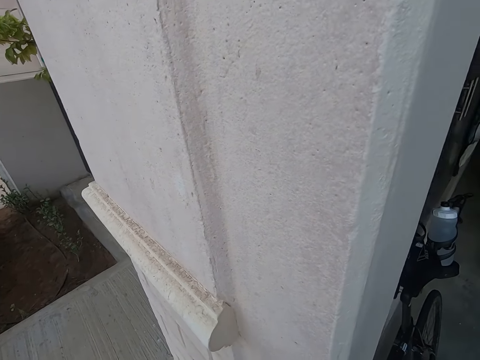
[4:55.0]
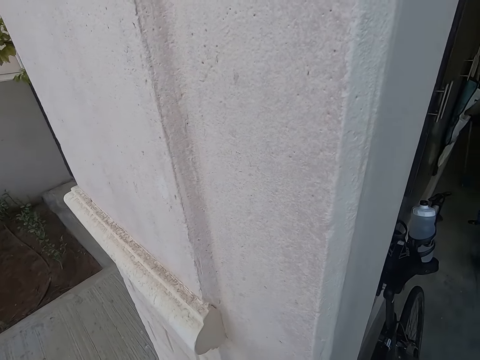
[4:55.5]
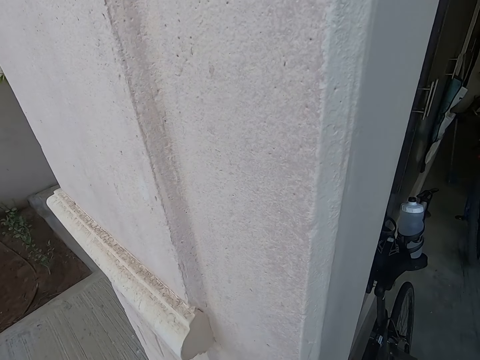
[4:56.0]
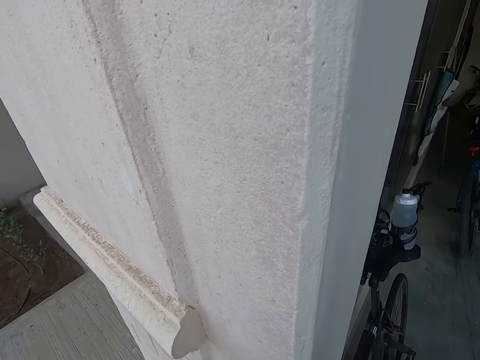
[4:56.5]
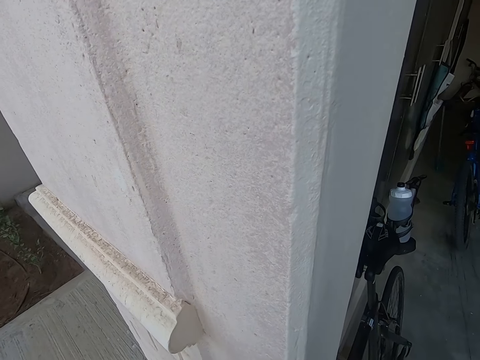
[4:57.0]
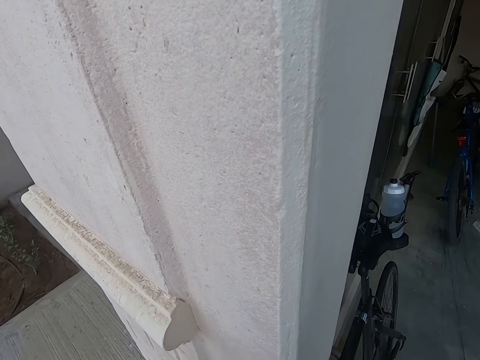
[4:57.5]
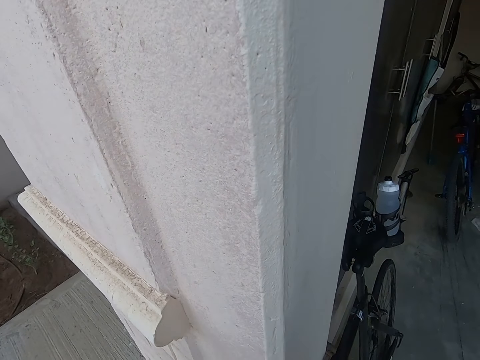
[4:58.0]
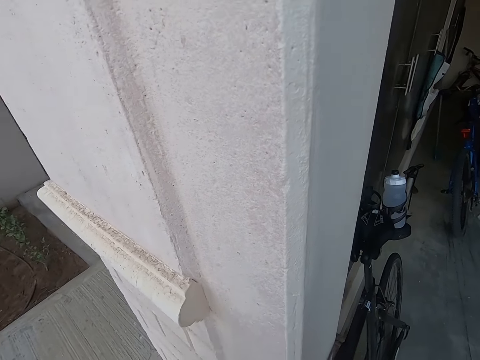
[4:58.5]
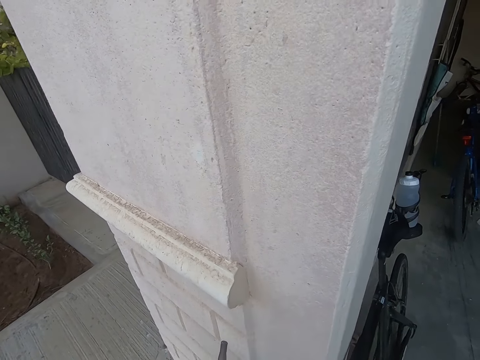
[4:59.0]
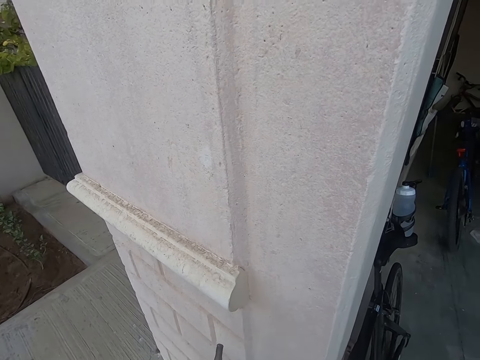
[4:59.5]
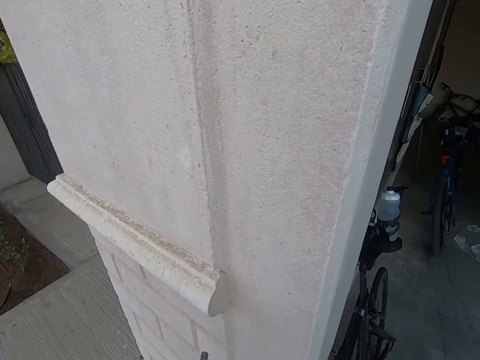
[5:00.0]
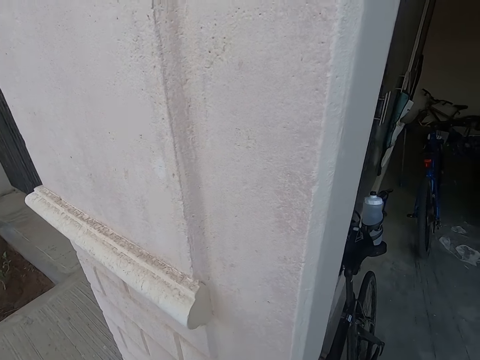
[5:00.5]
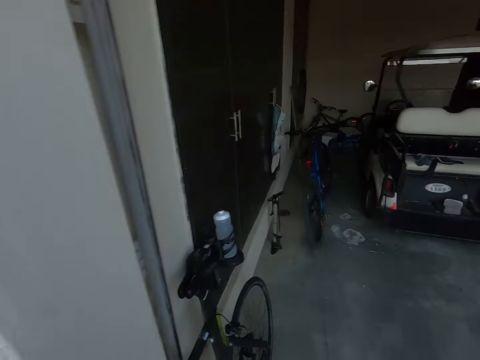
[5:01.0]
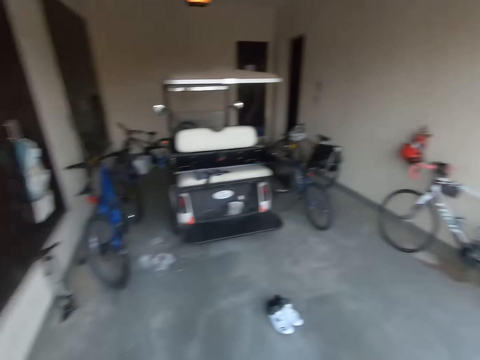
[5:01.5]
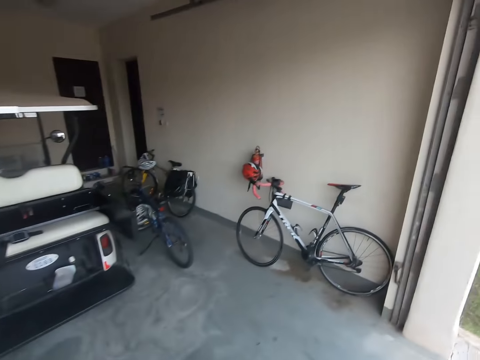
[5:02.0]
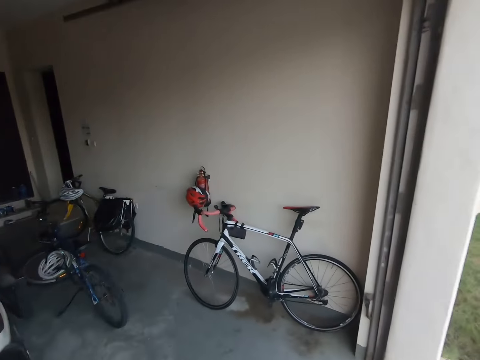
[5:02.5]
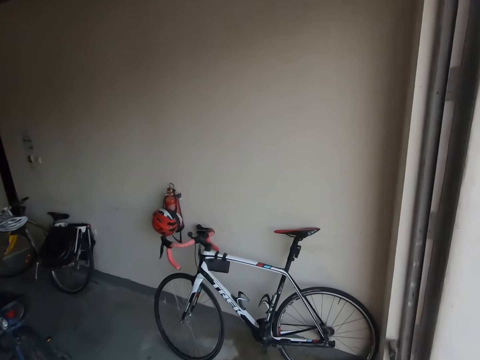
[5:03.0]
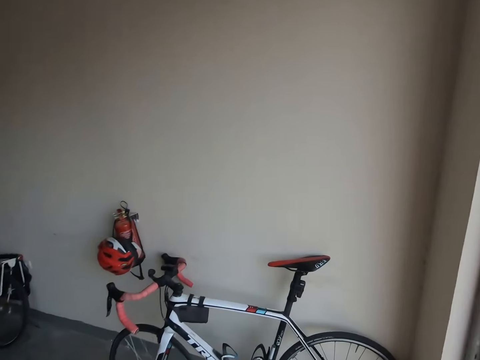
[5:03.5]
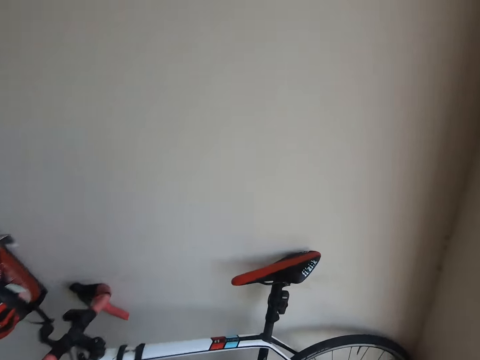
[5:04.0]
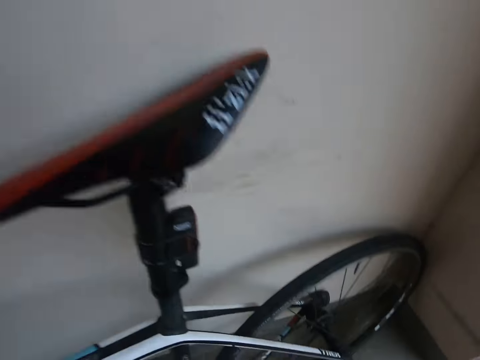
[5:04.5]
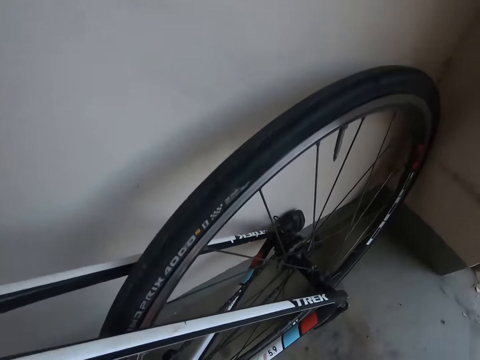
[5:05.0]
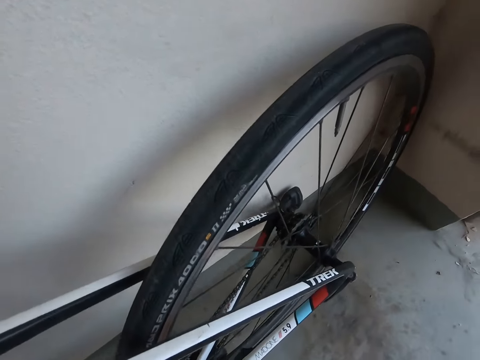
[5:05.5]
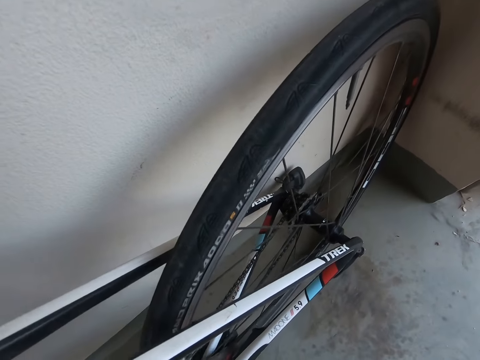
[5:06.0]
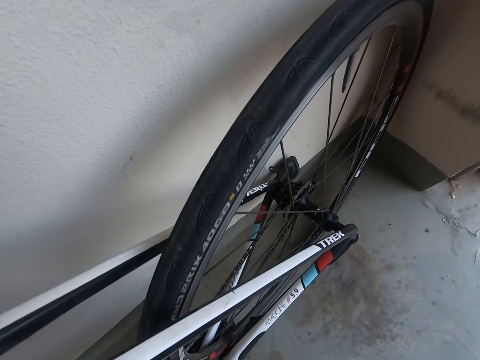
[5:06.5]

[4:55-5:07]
The camera wearer holds the bicycle. They walk towards the bicycle.

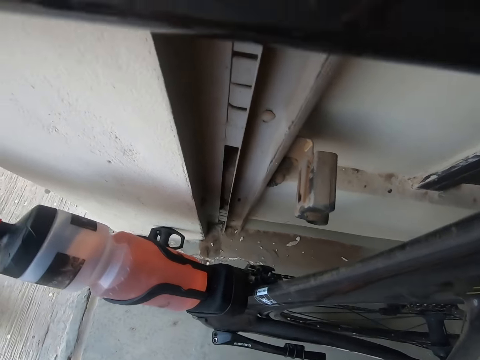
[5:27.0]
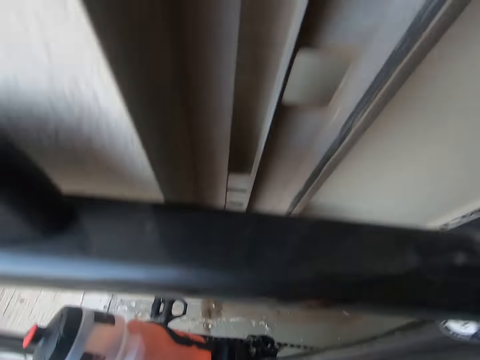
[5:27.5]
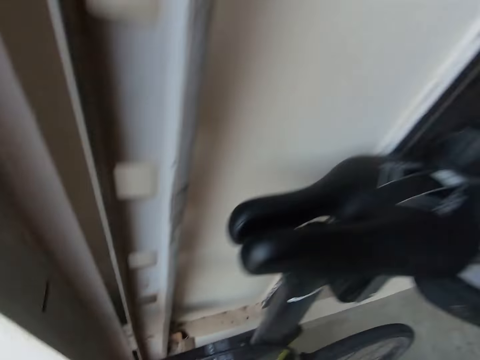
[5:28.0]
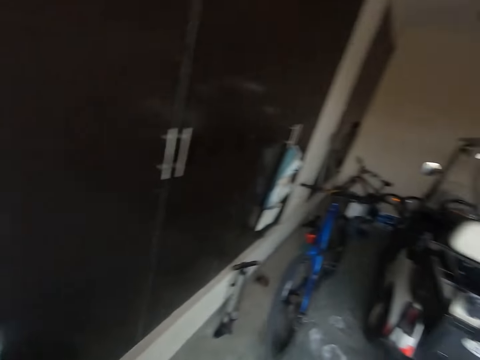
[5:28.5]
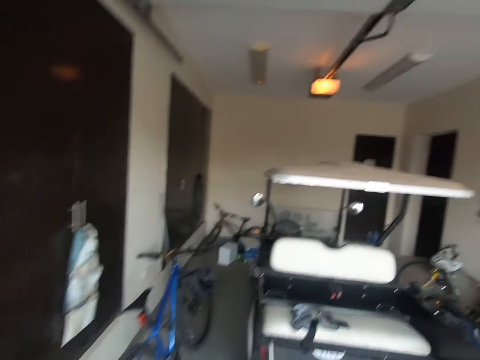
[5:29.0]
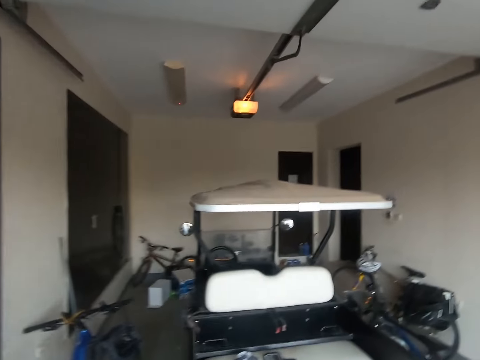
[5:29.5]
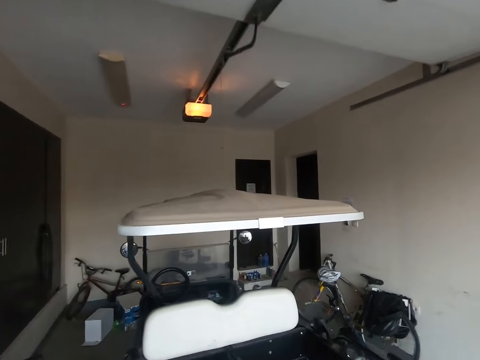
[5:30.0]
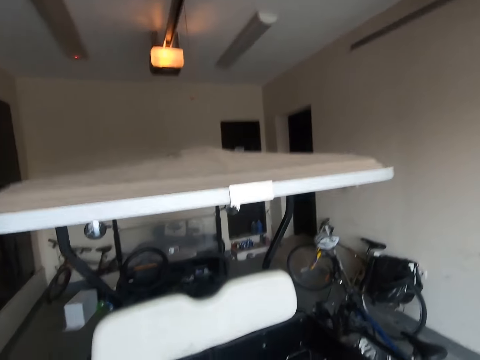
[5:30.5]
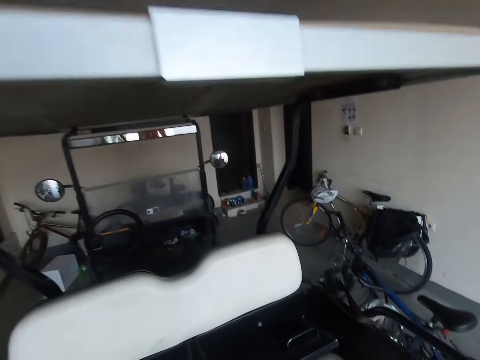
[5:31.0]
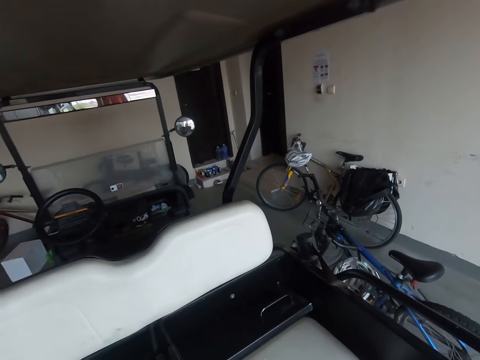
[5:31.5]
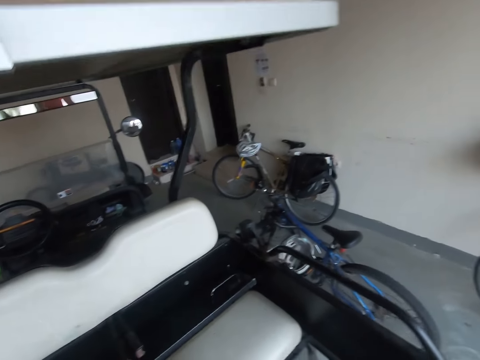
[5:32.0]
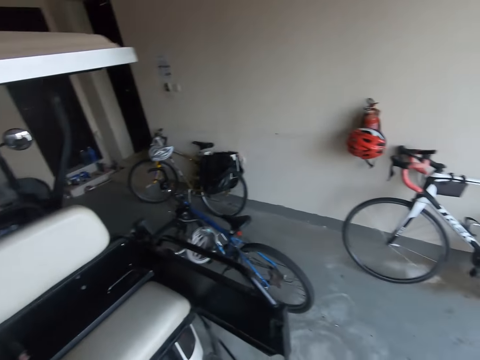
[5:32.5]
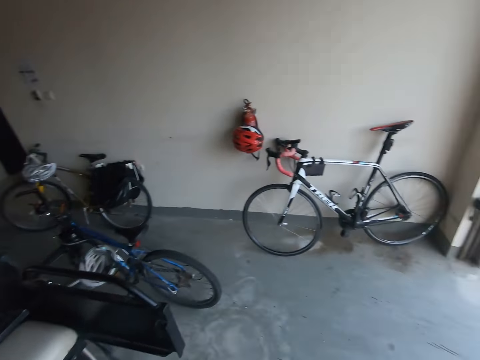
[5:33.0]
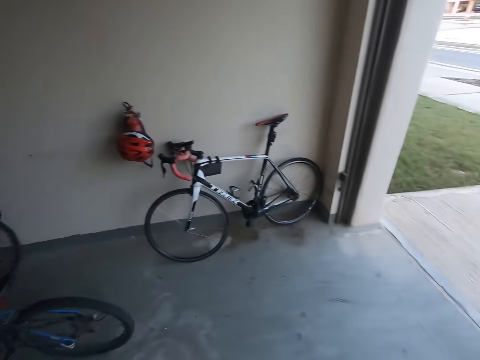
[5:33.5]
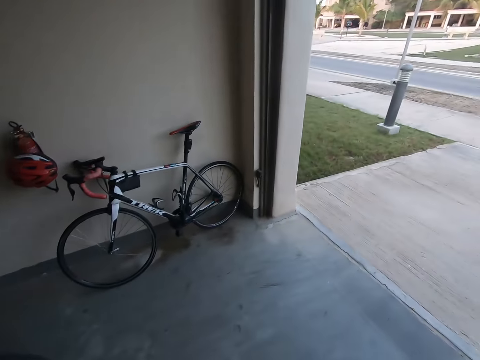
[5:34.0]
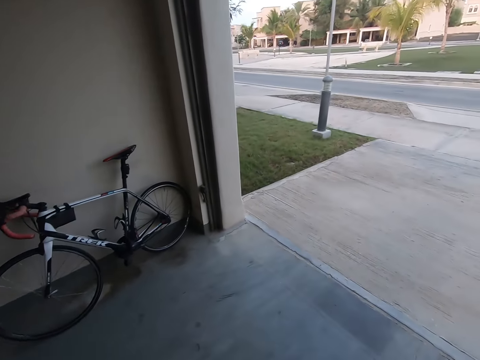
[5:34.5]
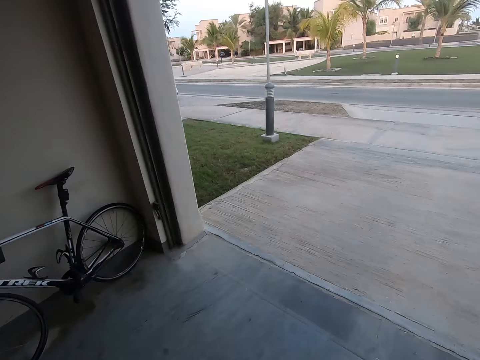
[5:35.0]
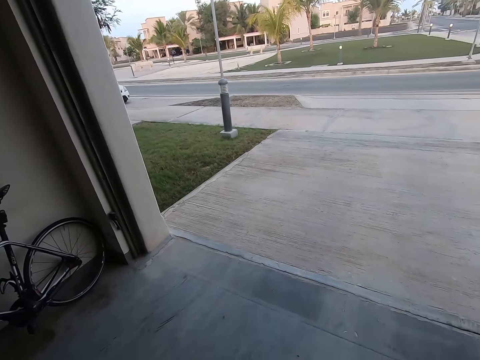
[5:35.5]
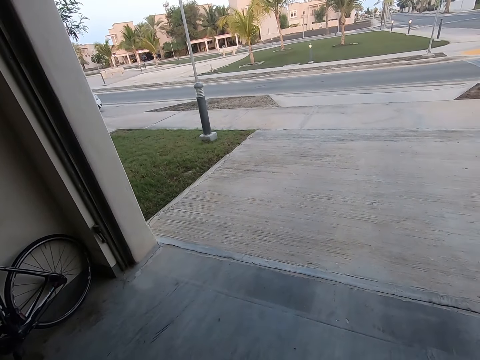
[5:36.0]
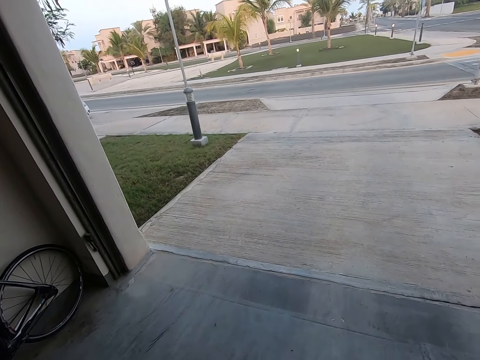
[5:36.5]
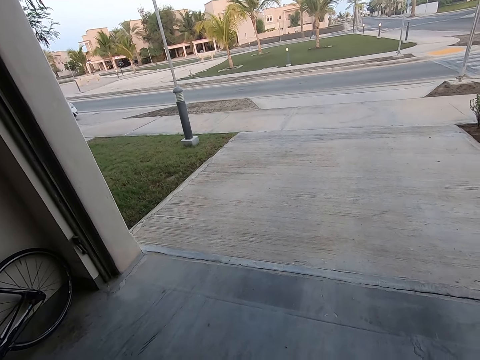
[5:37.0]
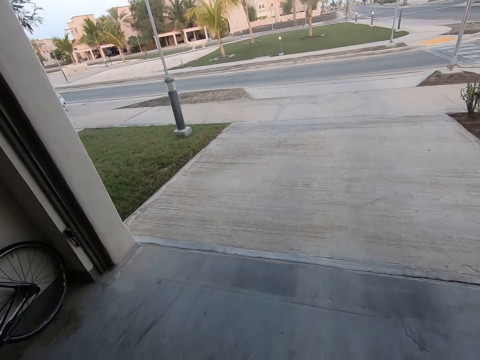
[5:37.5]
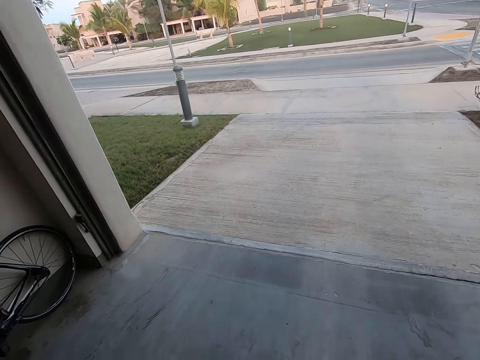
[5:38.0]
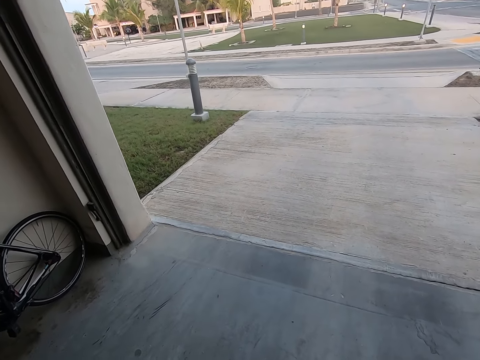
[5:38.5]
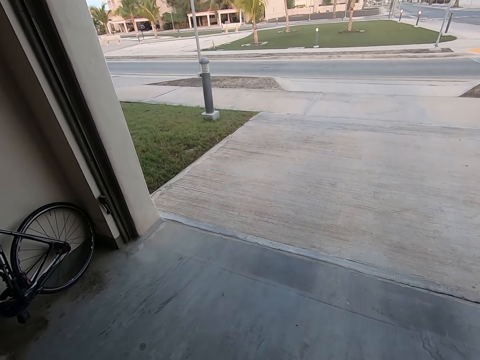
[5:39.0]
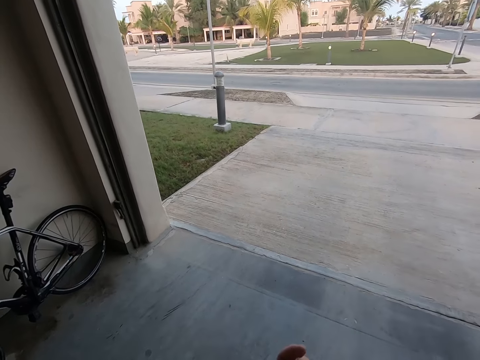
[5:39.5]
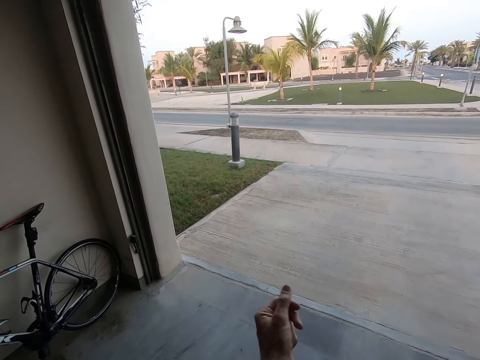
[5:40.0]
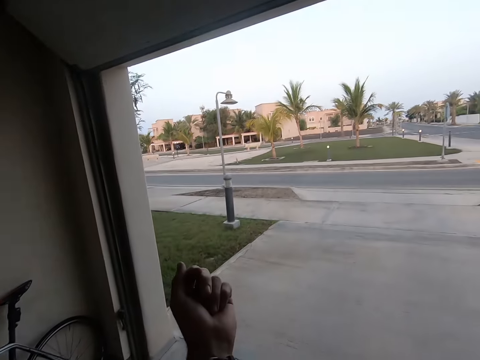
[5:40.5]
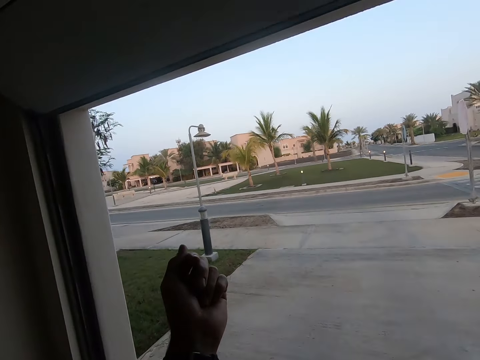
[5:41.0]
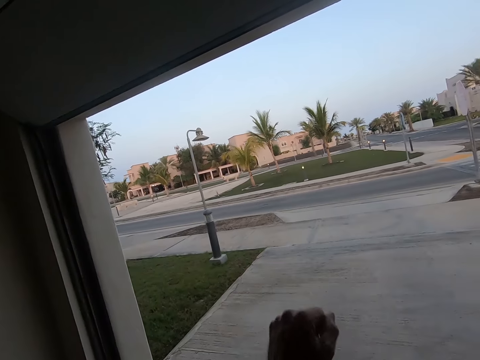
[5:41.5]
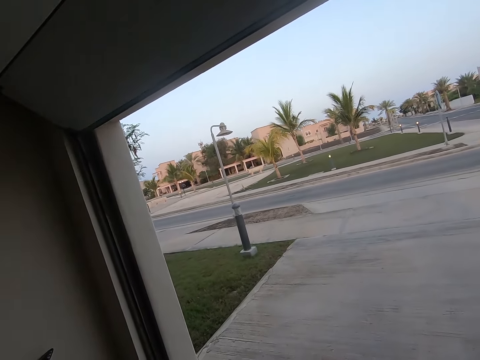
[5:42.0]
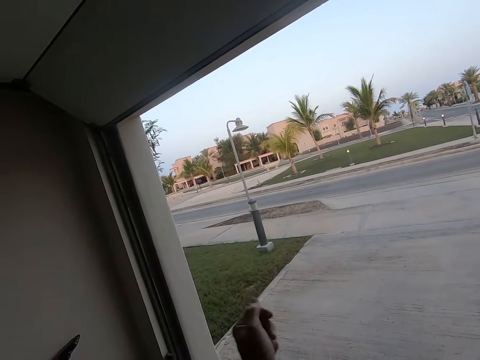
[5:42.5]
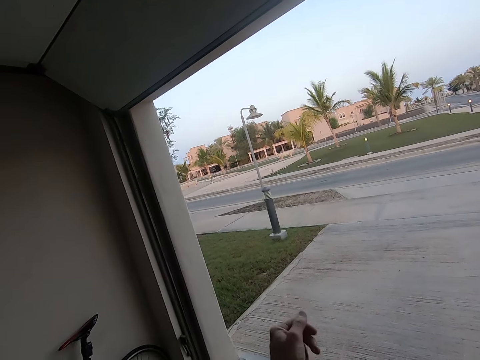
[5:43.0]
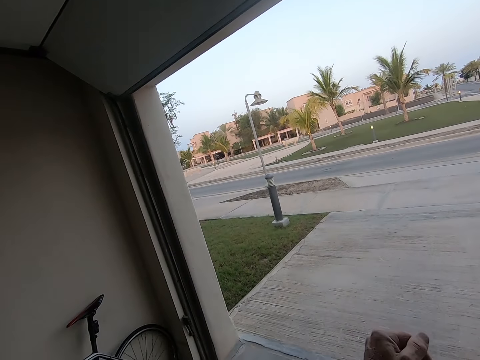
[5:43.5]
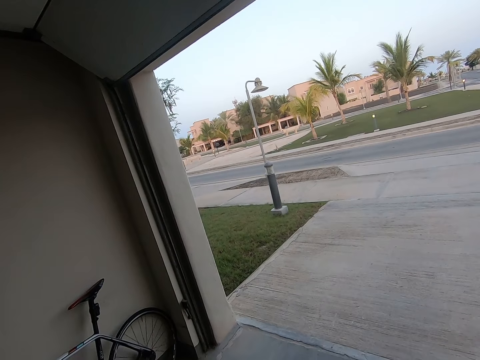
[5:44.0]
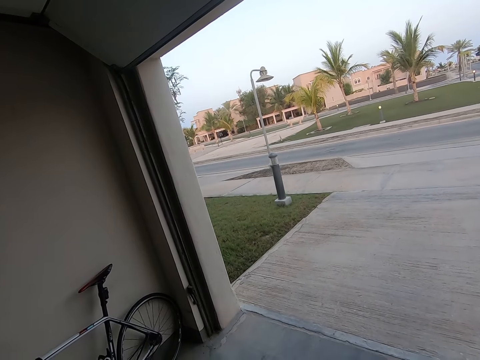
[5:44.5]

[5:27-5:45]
The camera wearer walks away from the bicycle. He stands beside the golf cart. He looks around the garage. He lifts his hand. He adjusts the watch on his left hand. He puts down his hand. He moves his hand.
